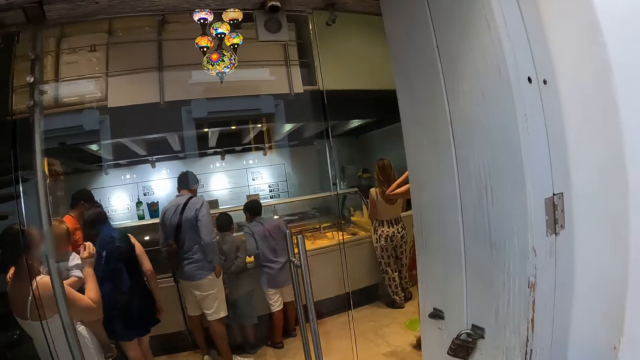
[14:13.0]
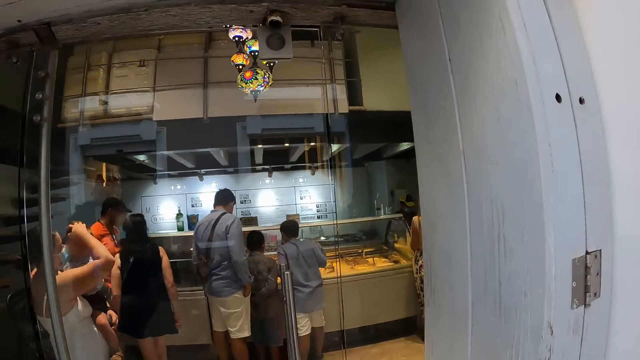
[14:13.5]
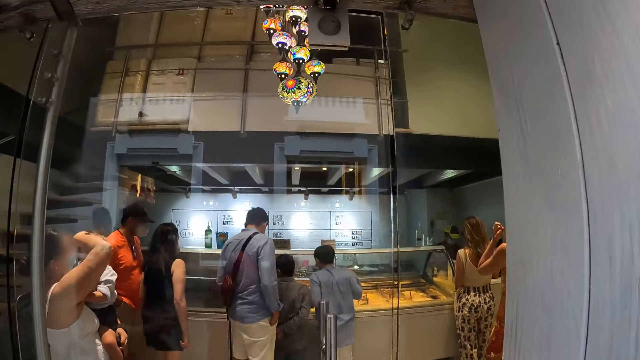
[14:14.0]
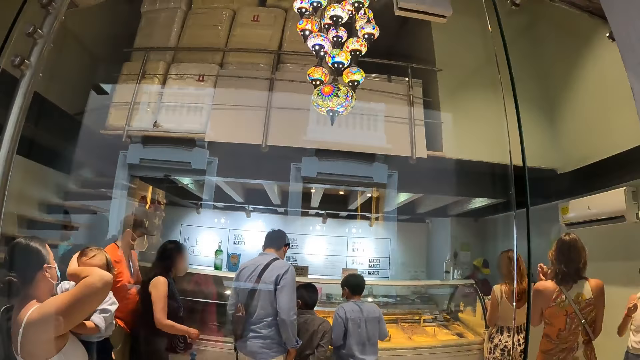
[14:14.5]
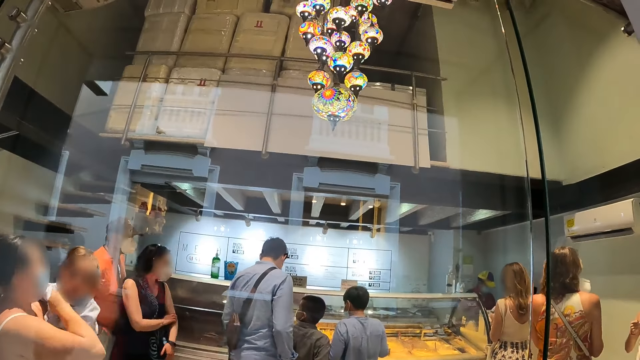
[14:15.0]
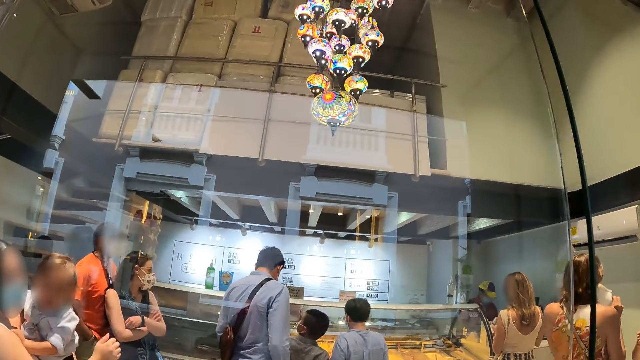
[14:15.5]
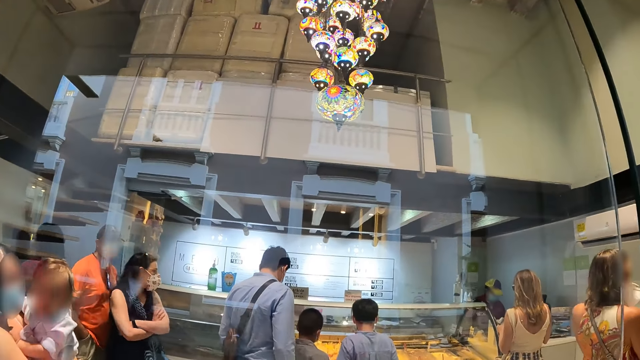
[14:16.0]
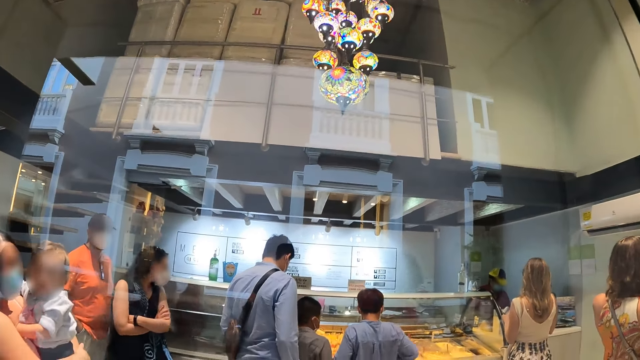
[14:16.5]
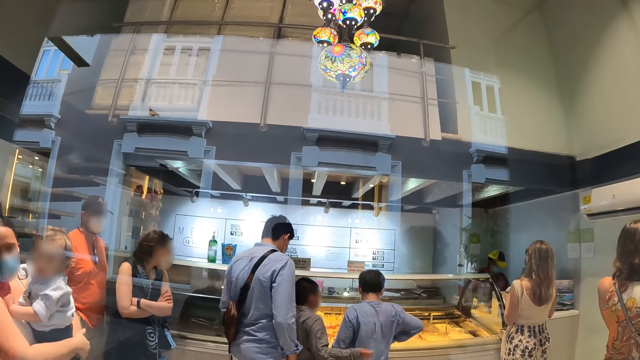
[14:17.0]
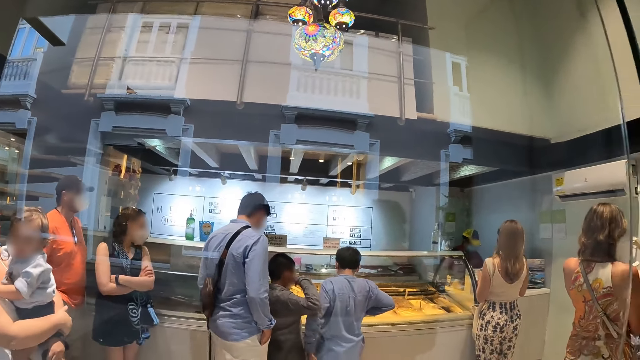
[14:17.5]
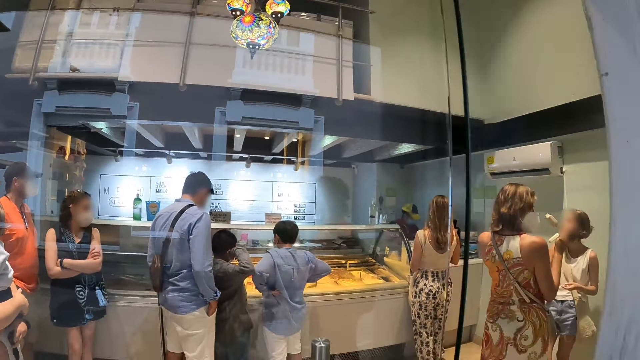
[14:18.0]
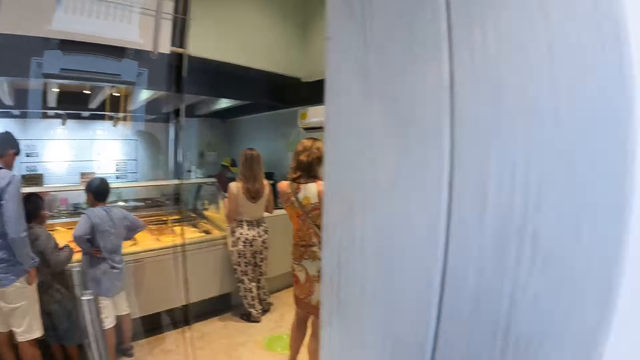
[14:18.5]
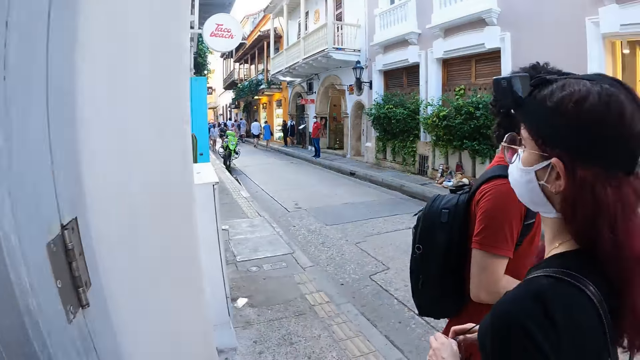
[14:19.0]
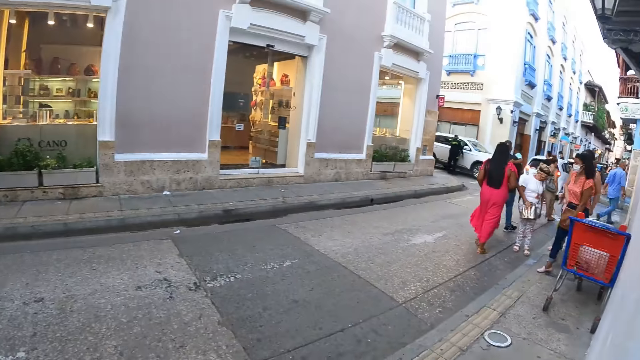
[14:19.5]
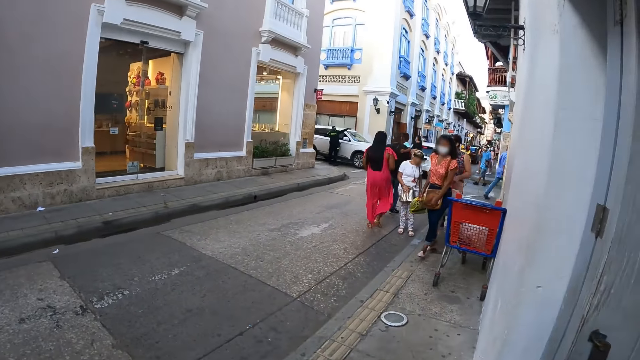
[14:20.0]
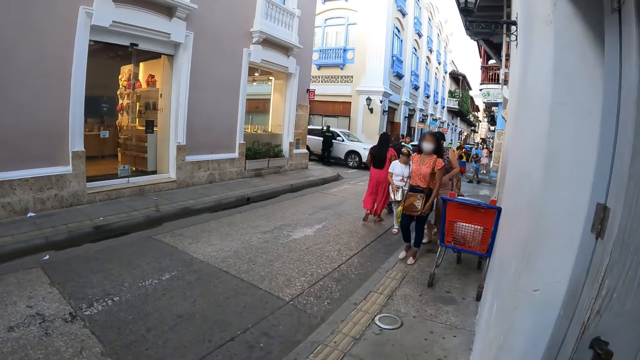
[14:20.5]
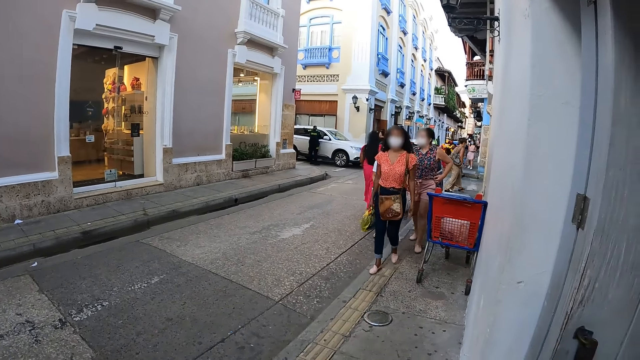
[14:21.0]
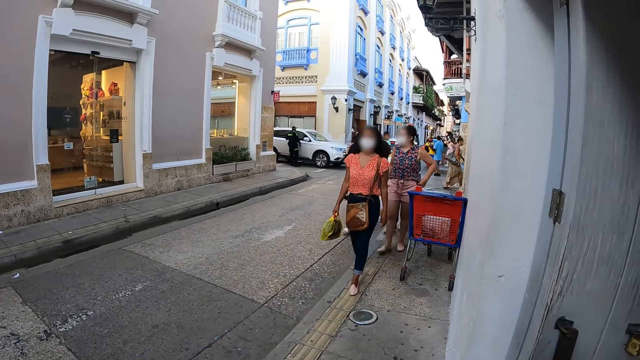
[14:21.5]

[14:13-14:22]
The camera wearer looks around.

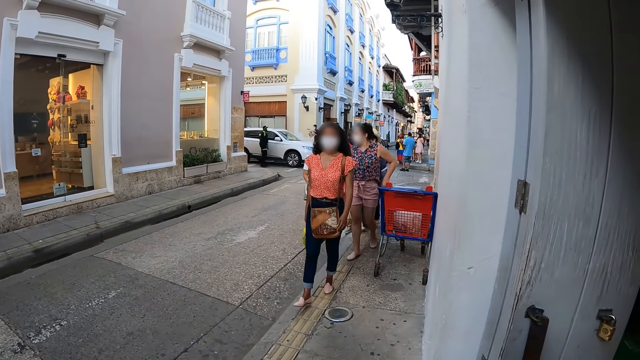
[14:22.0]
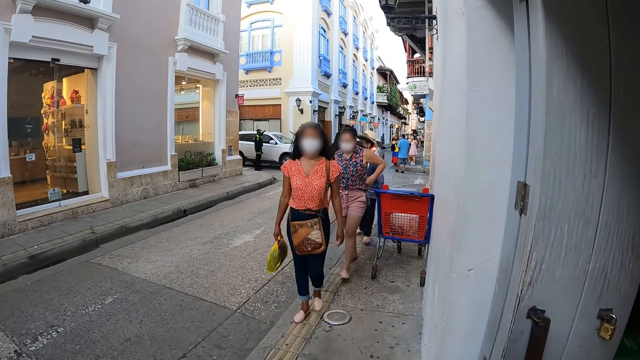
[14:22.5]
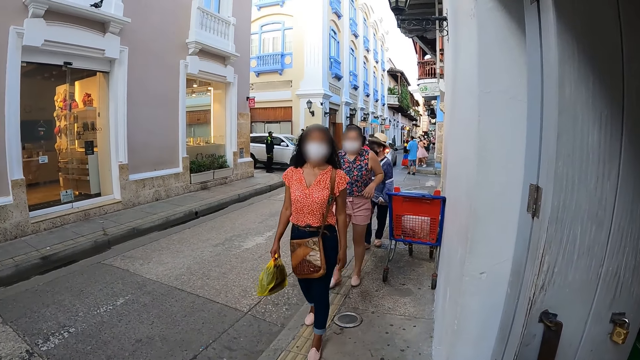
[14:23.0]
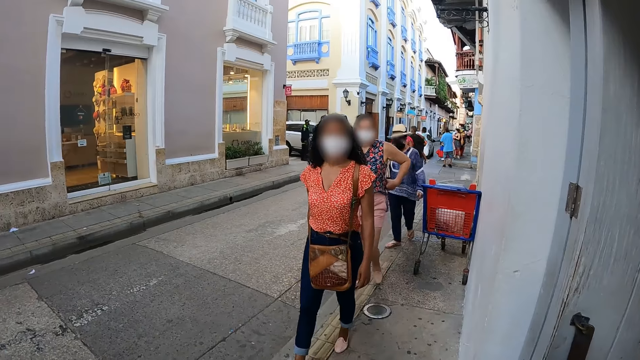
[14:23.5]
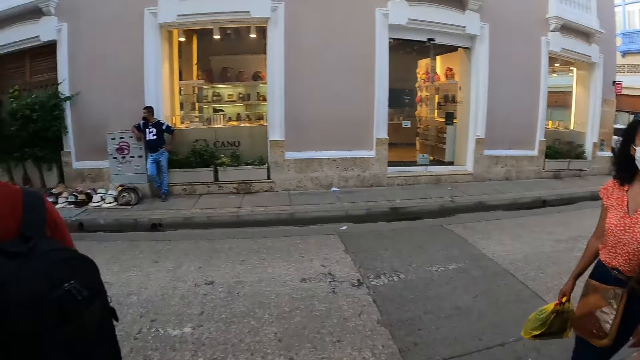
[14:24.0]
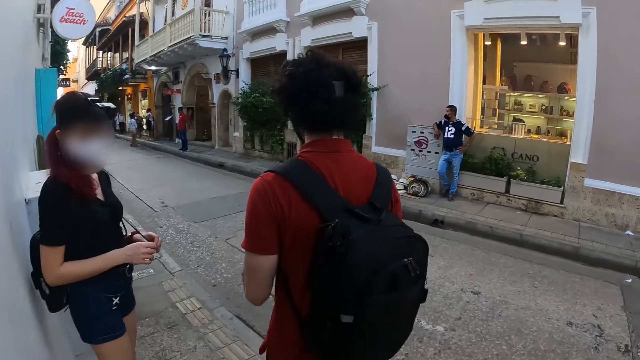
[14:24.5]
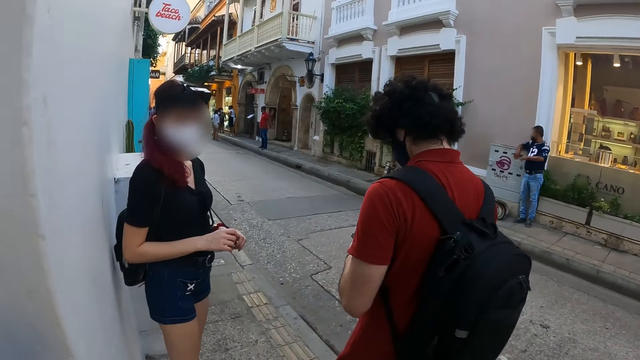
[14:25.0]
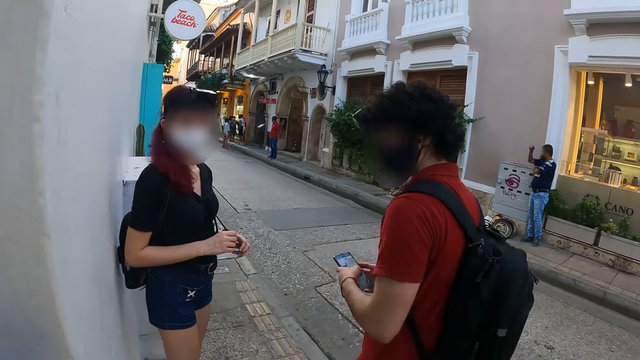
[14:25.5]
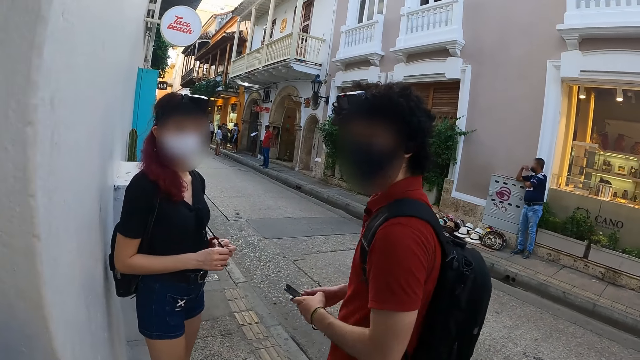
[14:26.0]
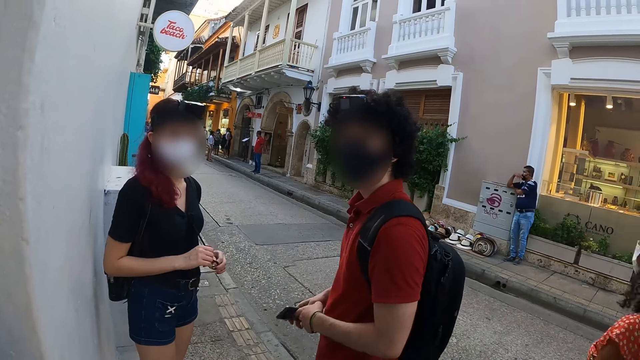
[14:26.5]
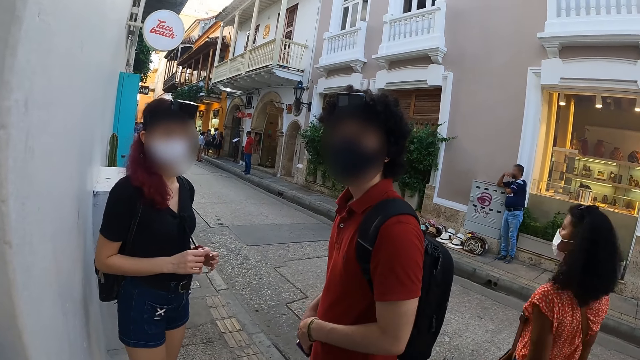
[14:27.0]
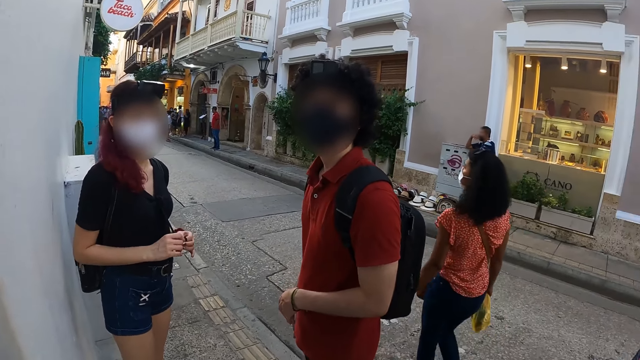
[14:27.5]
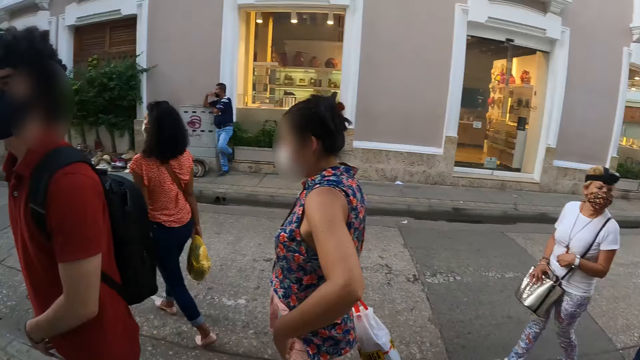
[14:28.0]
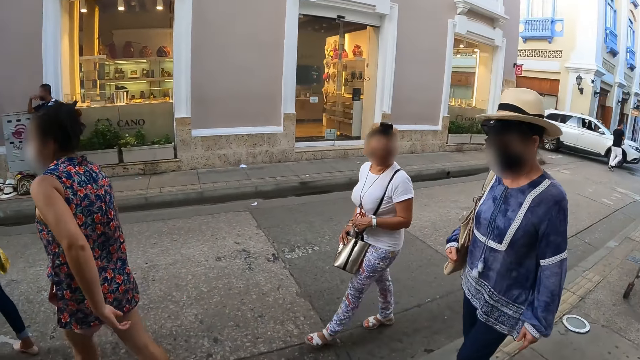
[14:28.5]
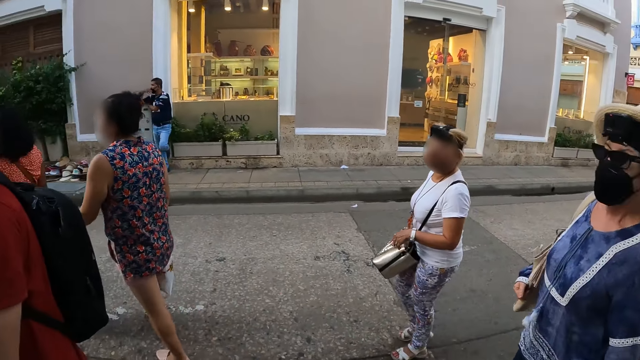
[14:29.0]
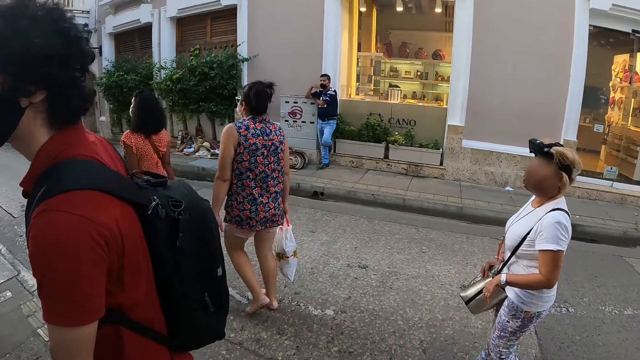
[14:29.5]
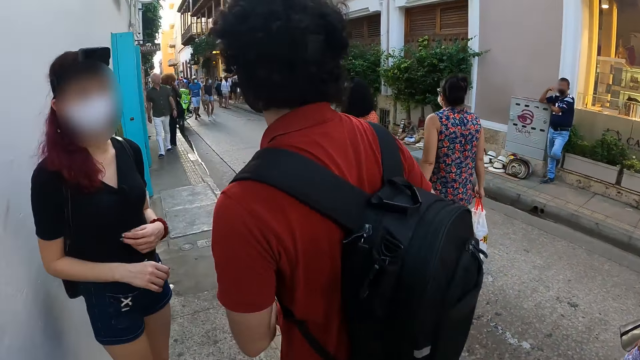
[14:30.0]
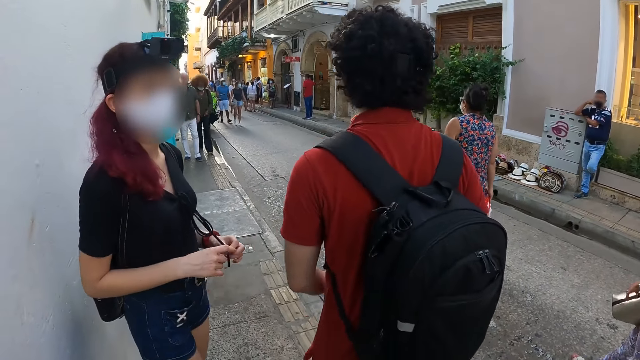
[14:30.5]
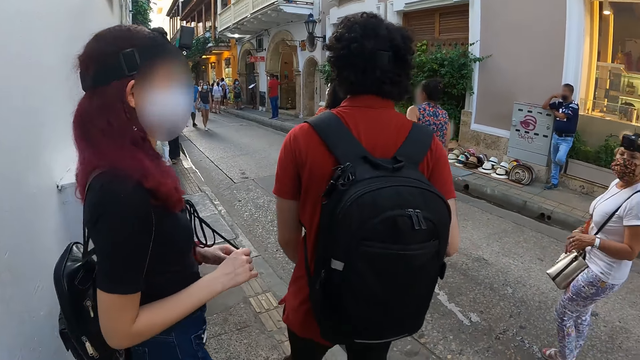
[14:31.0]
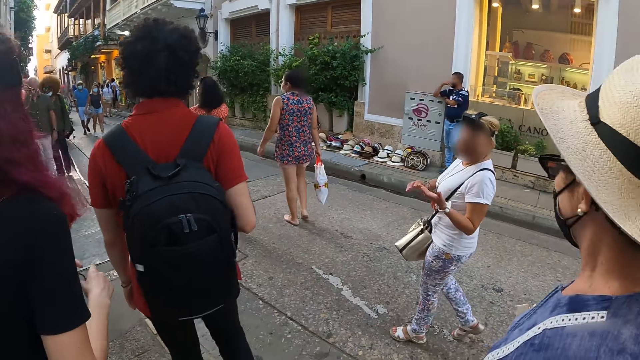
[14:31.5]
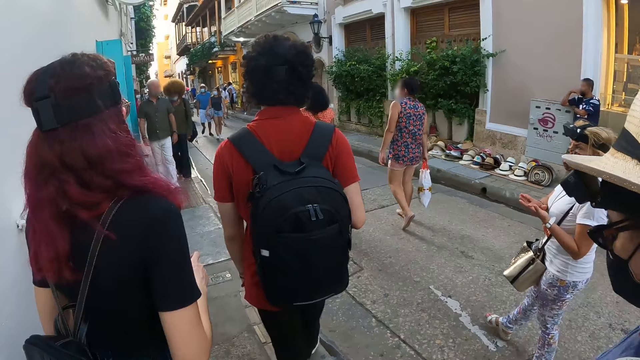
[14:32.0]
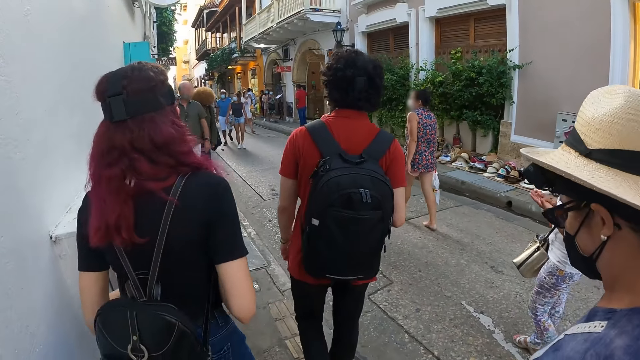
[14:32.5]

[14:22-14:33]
The woman holds a rope on her cloth with both hands. The camera wearer interacts with the woman. They interact with the man. The man holds the phone with his right hand. Another woman interacts with a third woman.
